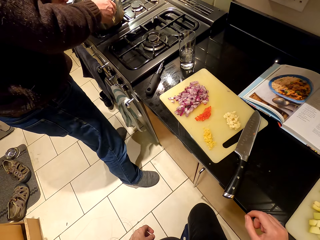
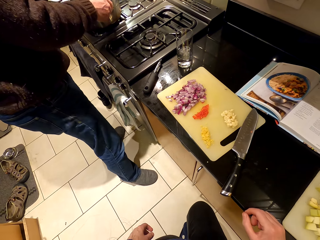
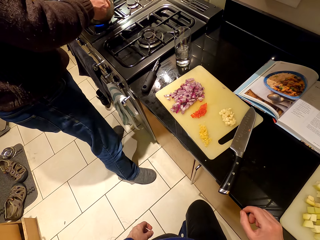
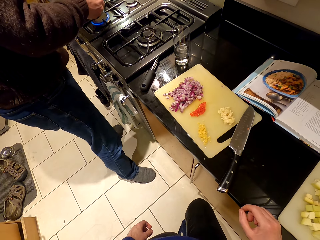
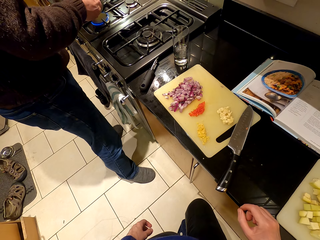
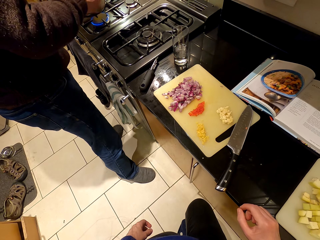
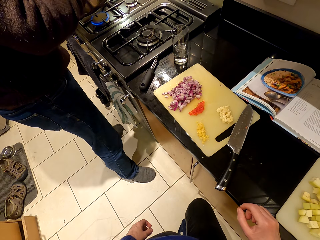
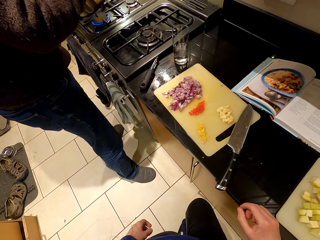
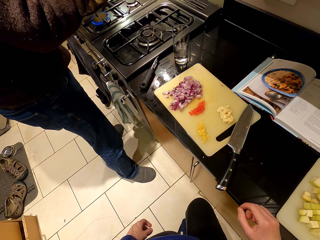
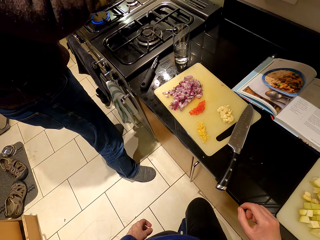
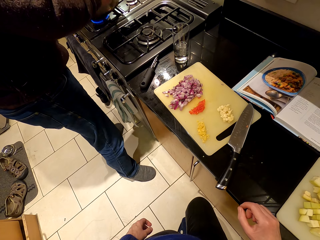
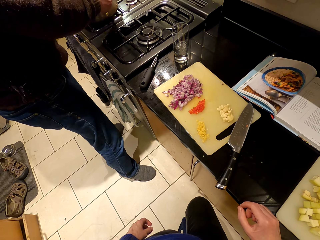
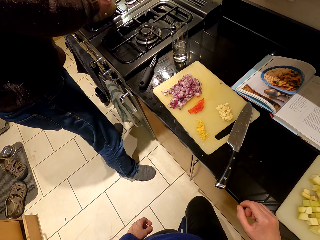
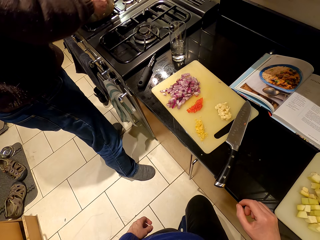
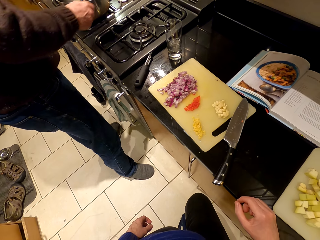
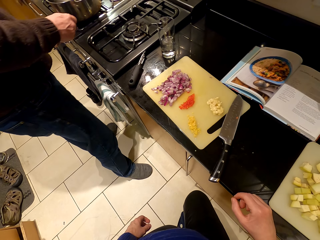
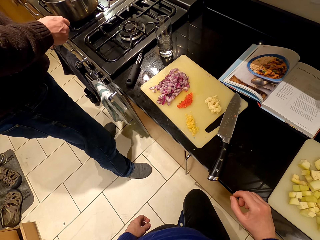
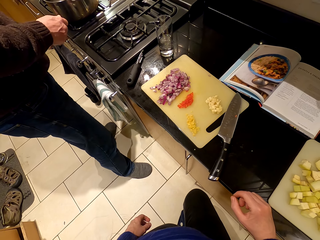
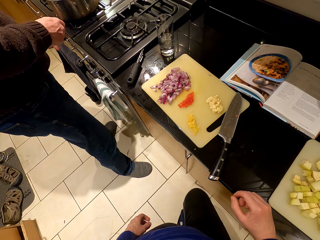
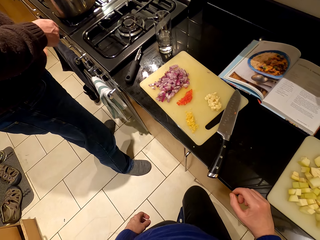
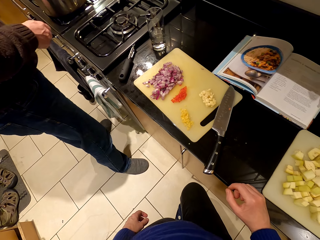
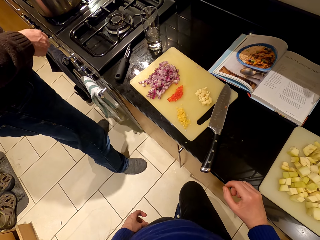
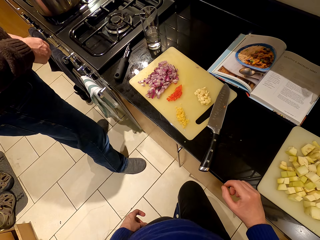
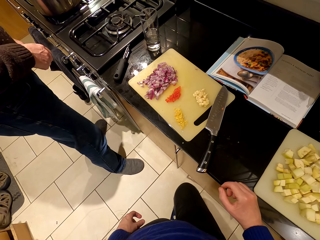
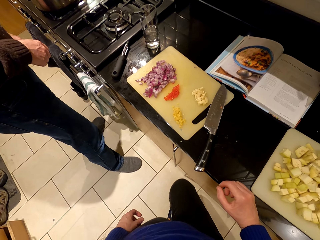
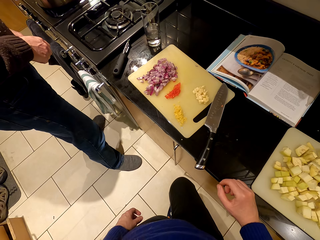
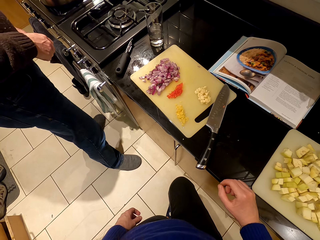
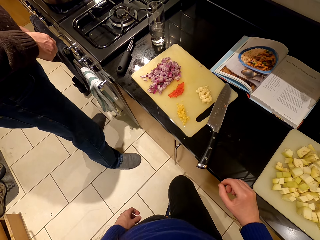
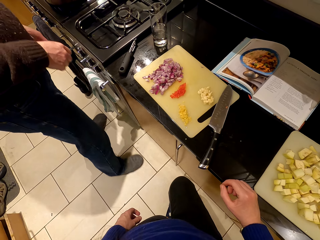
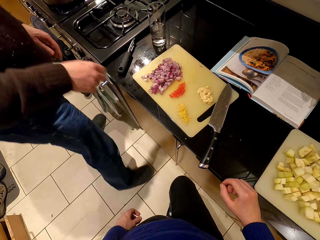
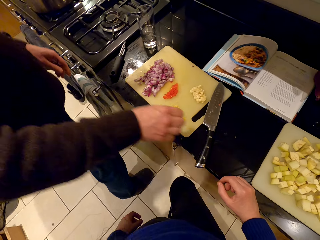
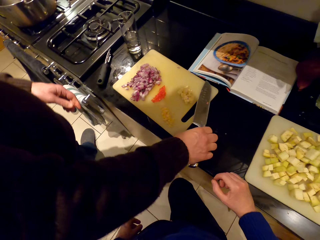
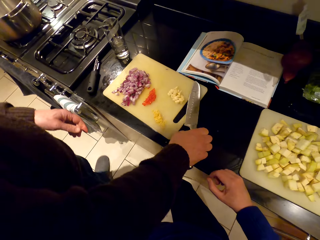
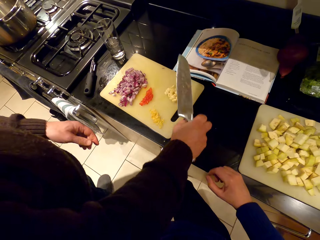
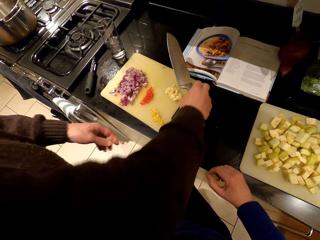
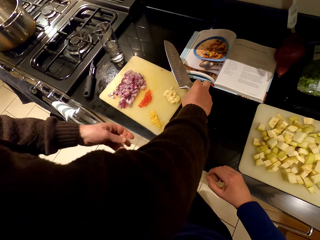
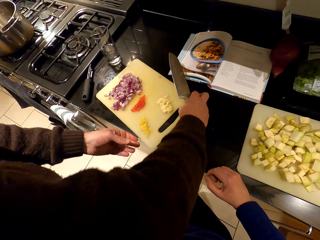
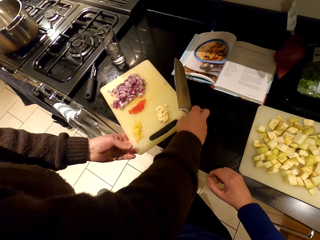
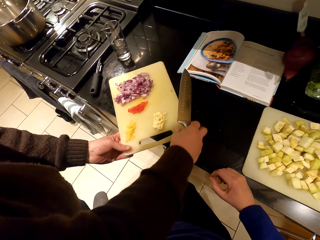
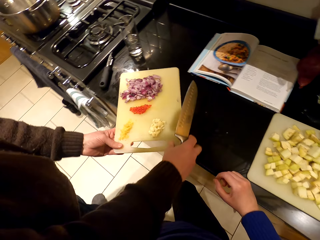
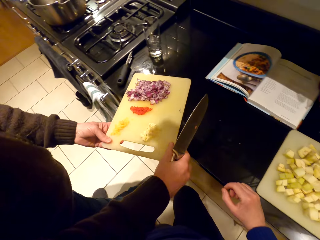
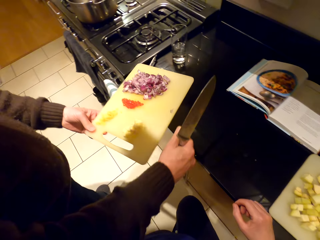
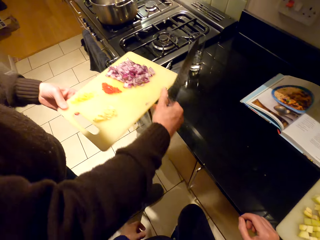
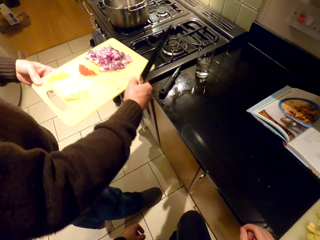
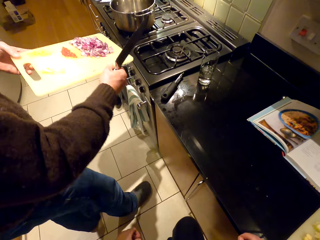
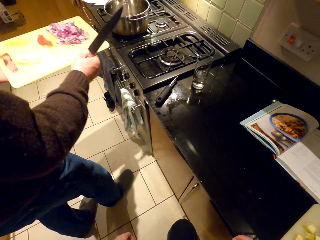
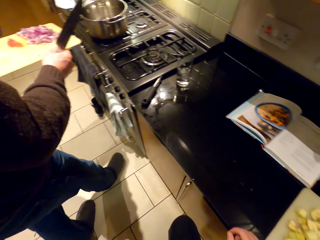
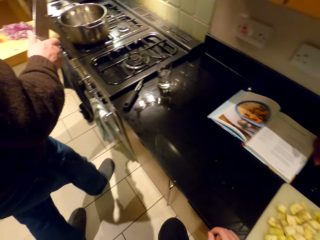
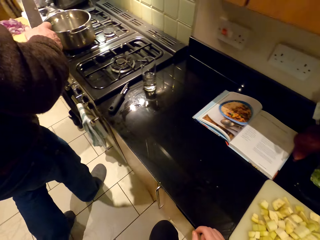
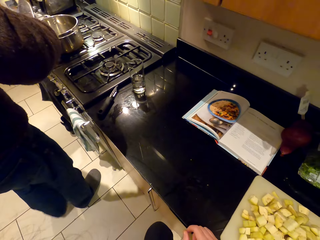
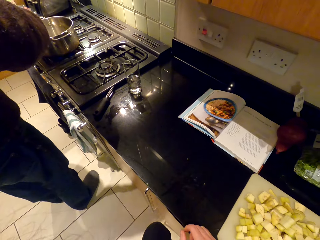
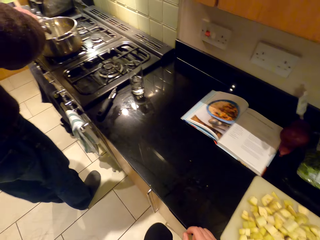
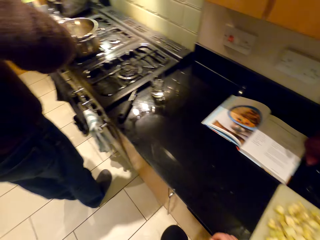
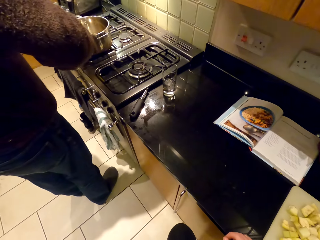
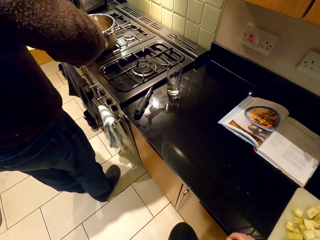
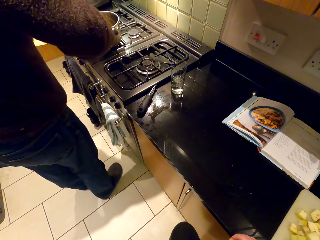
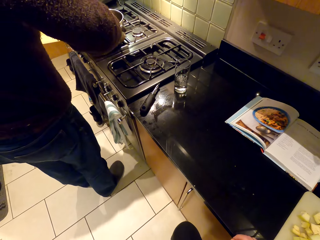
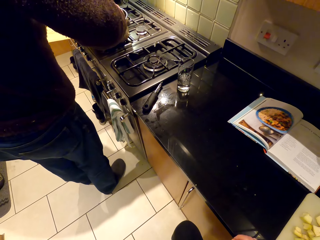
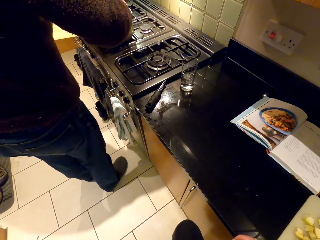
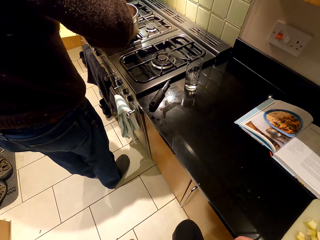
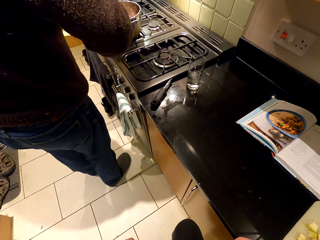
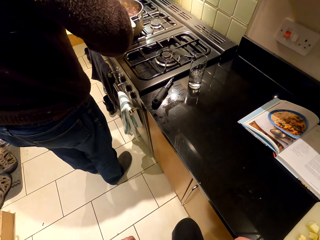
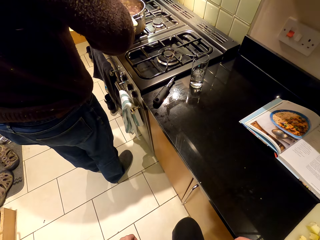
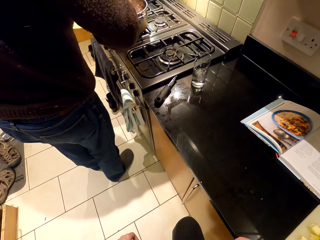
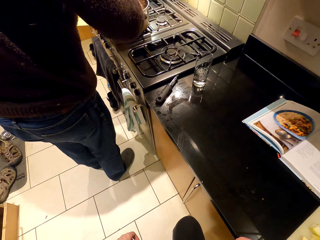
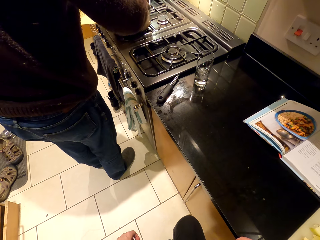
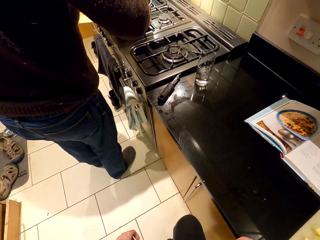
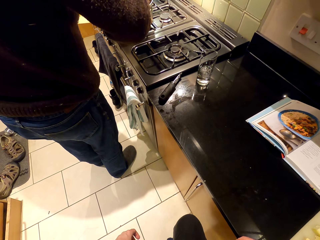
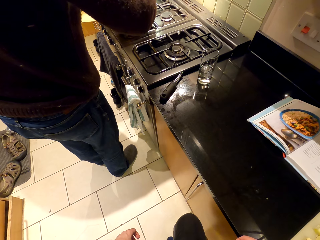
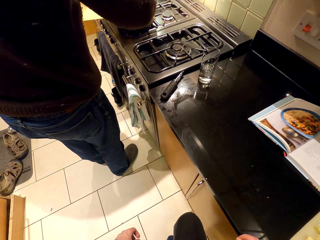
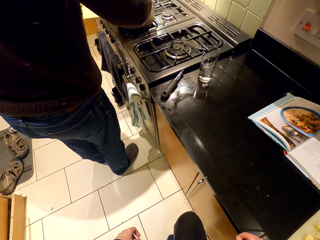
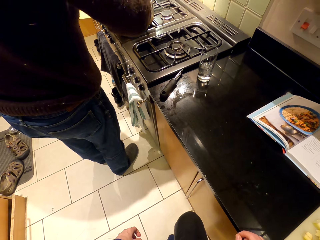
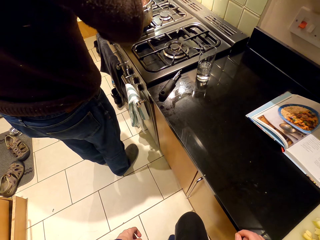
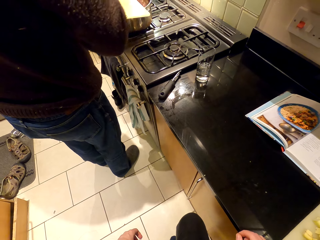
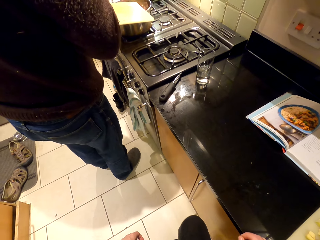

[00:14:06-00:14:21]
A person lifts a cooking pot and puts the cooking pot on the cooker. The person picks up the knife, picks up the chopping board, picks up the chopping knife, walks towards the cooker, and puts the chopped onion in the cooking pot.

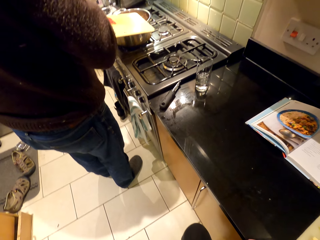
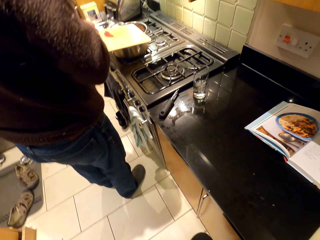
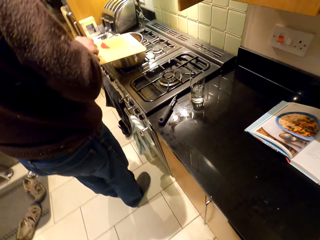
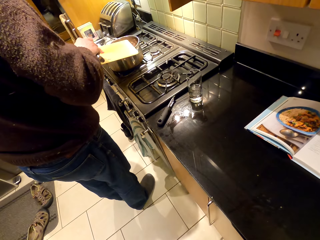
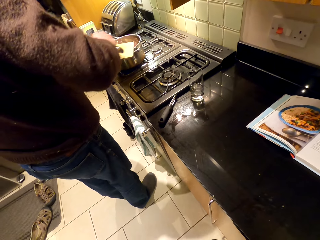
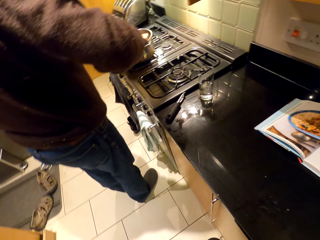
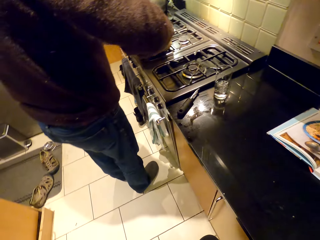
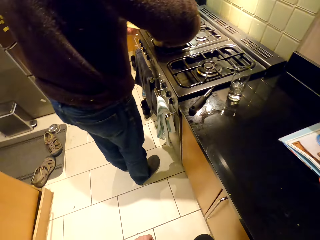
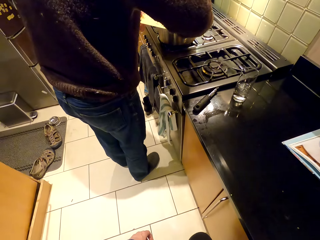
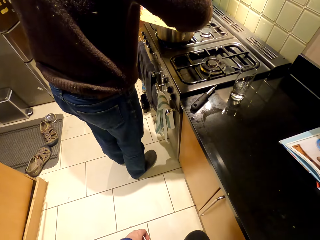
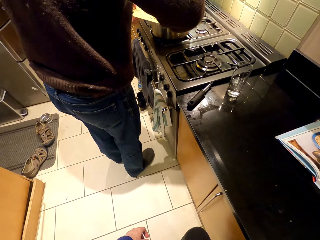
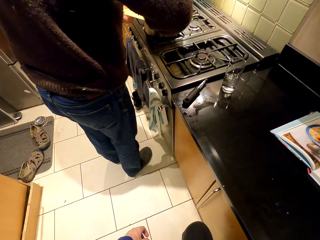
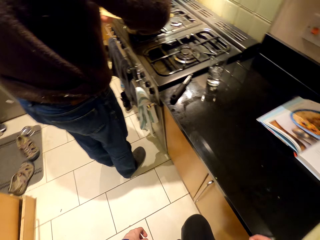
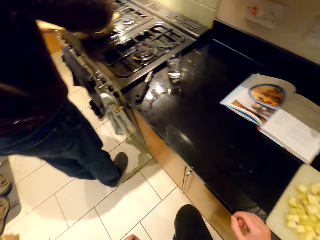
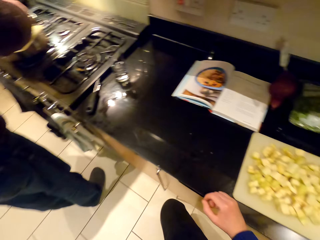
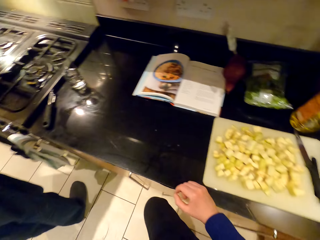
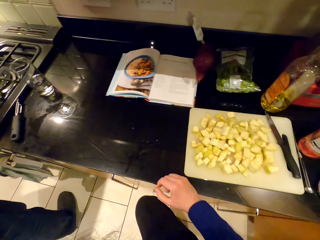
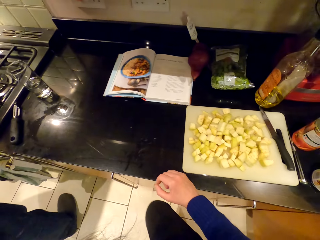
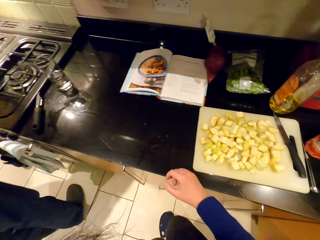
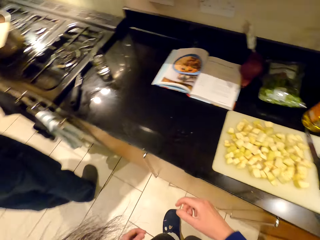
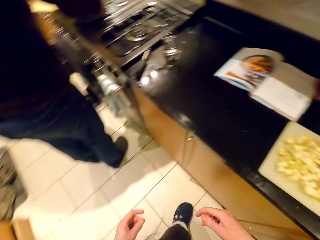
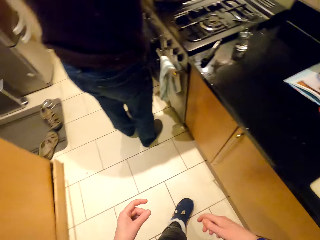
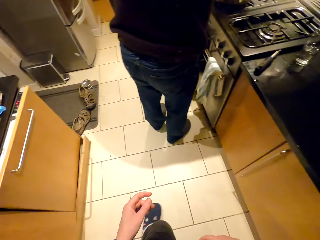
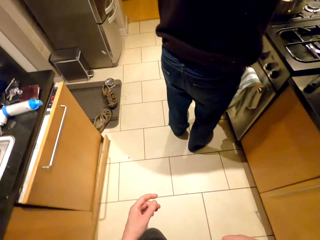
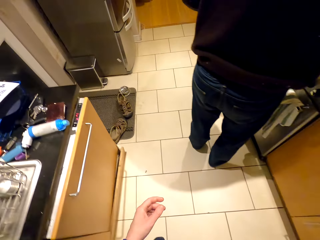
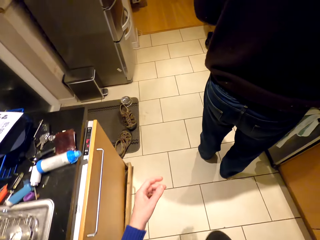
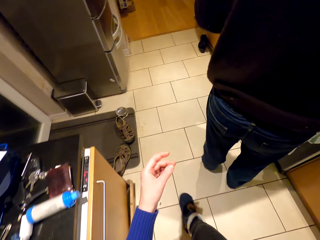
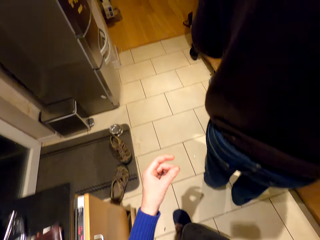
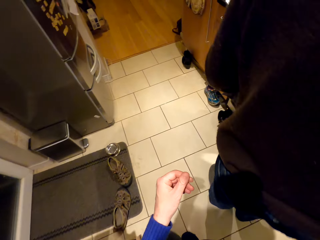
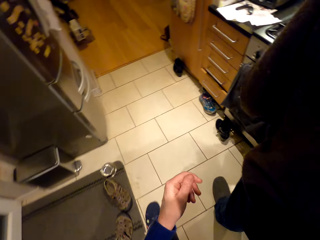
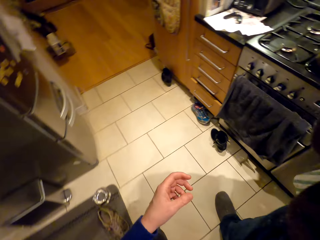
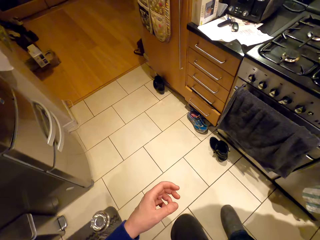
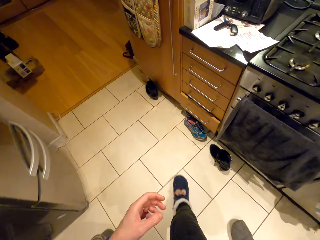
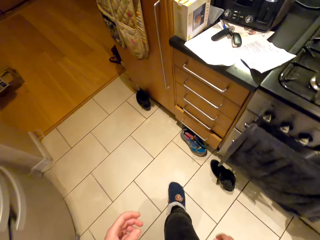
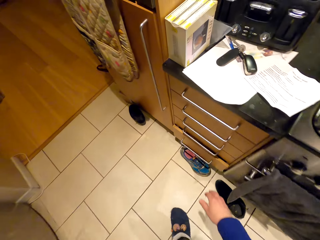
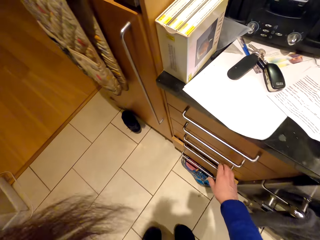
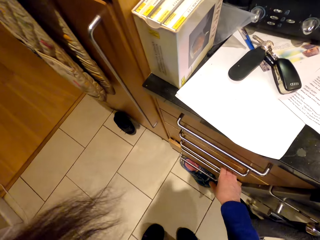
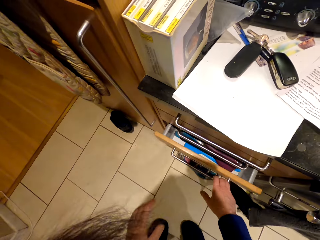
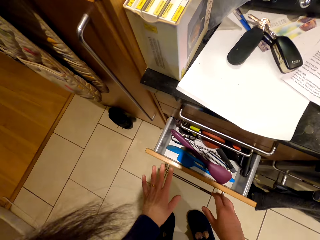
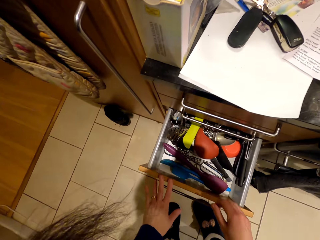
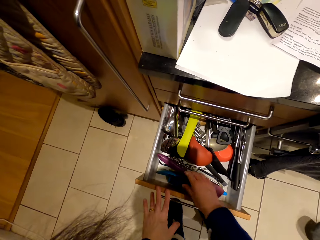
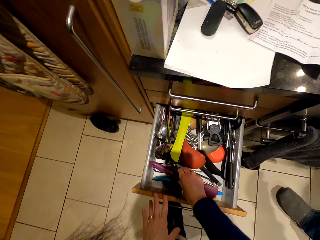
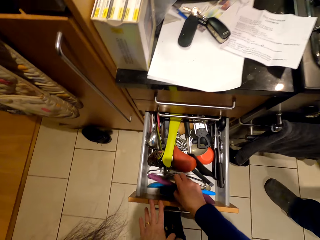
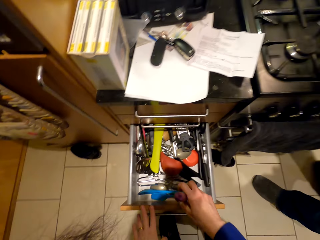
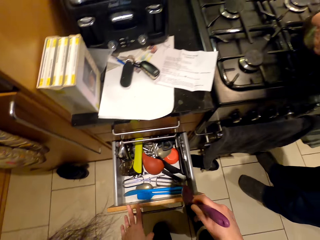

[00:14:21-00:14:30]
The camera wearer walks around. They open the drawer. They pick up a cooking spoon.
